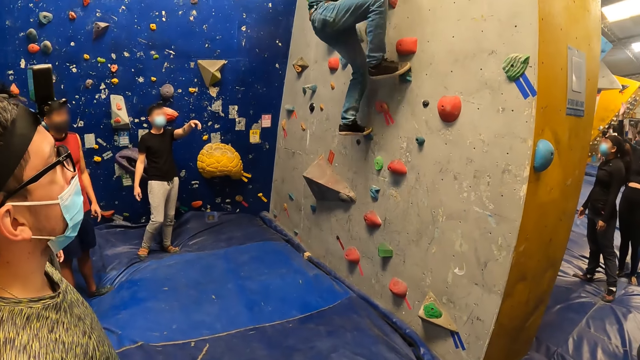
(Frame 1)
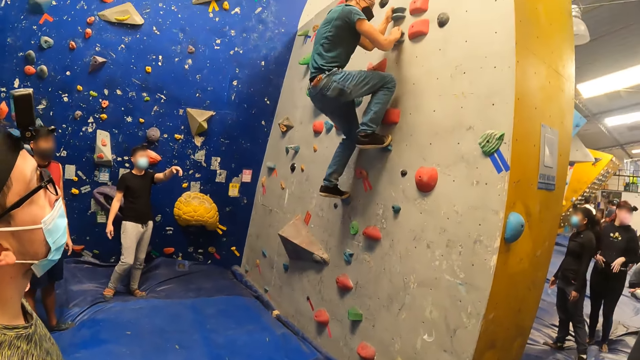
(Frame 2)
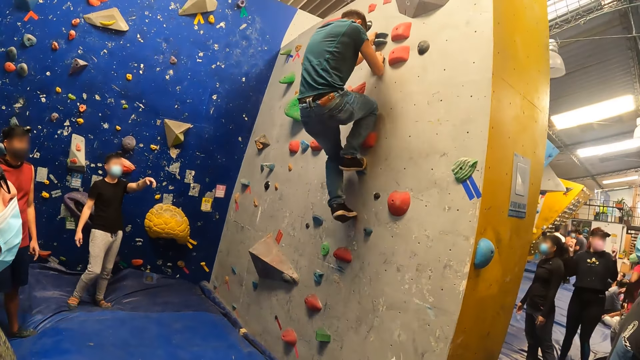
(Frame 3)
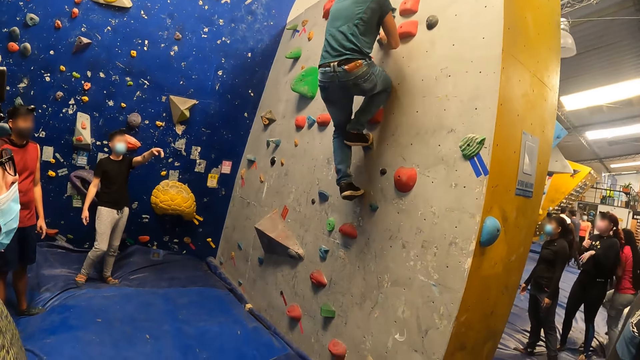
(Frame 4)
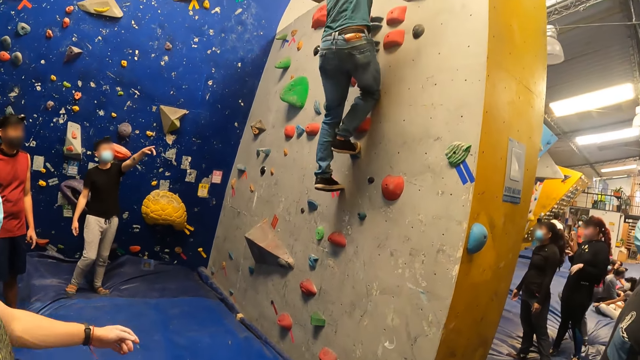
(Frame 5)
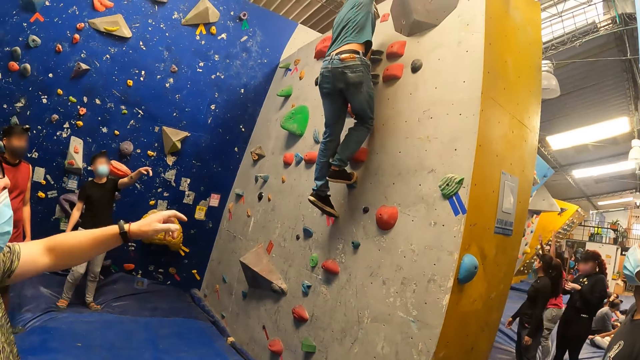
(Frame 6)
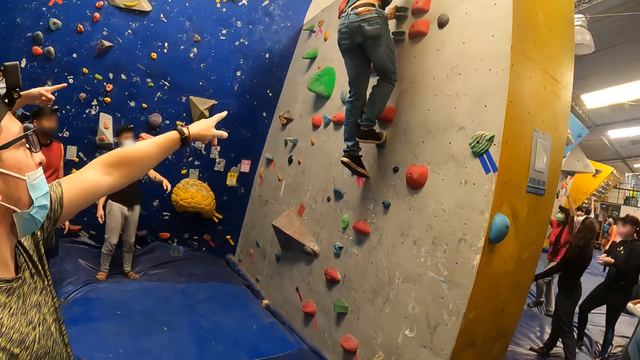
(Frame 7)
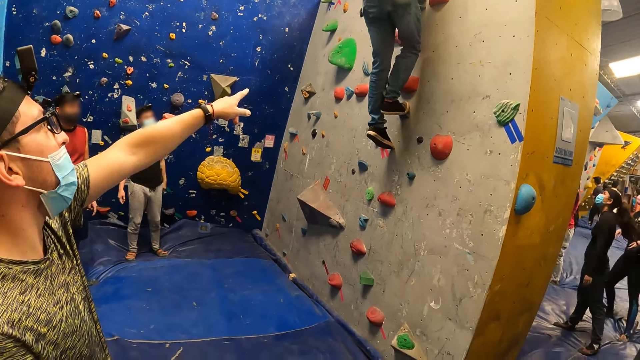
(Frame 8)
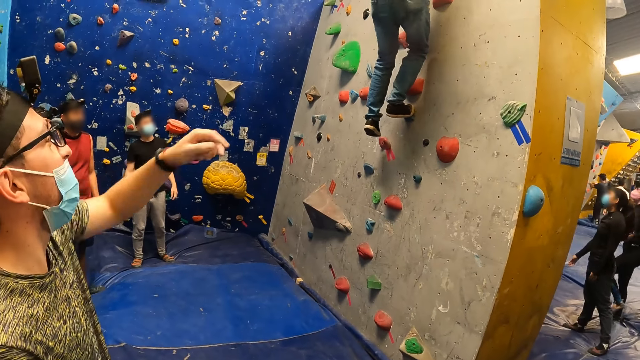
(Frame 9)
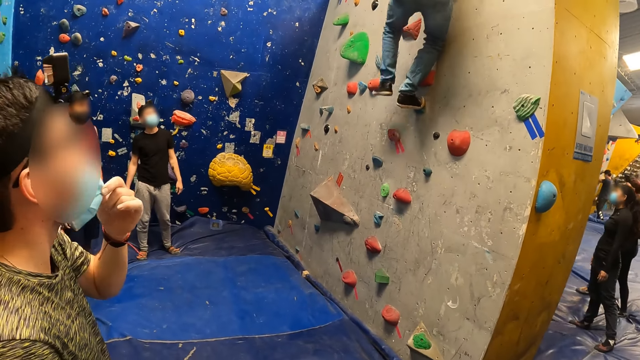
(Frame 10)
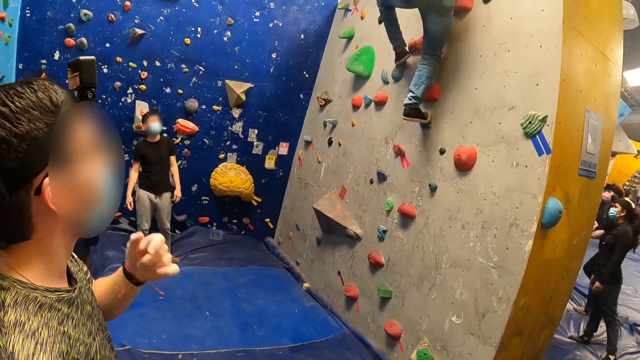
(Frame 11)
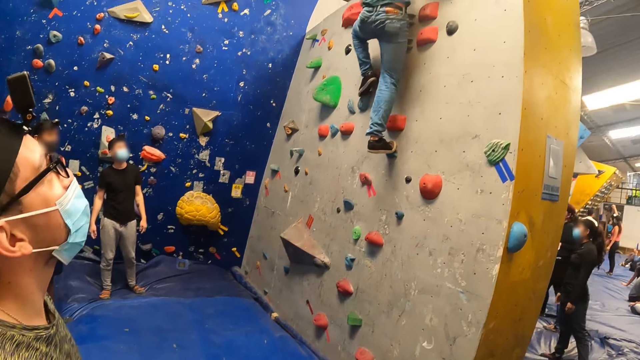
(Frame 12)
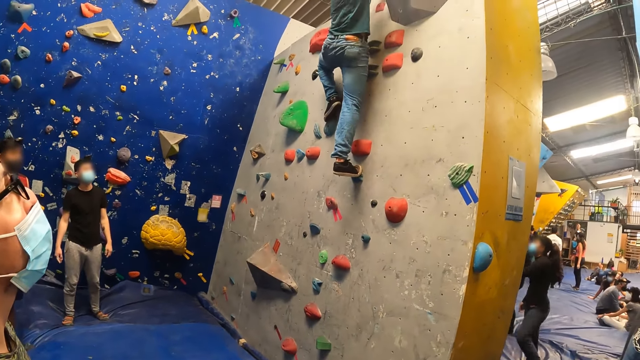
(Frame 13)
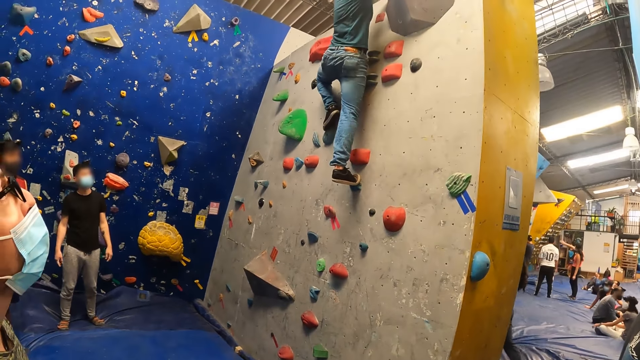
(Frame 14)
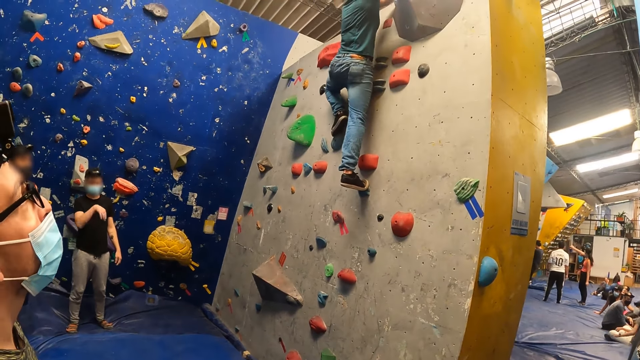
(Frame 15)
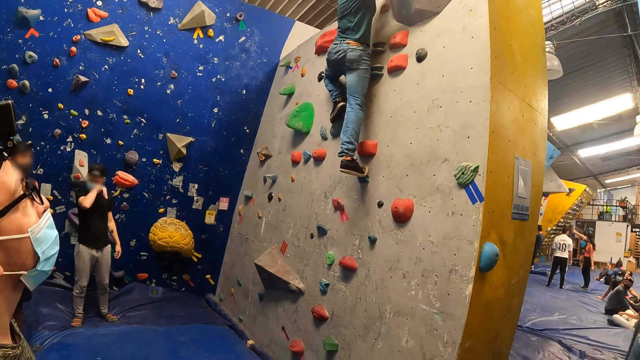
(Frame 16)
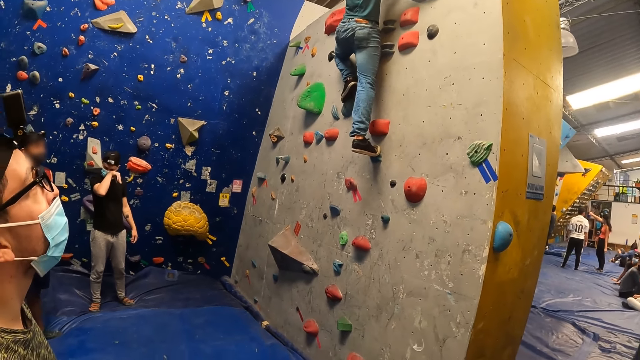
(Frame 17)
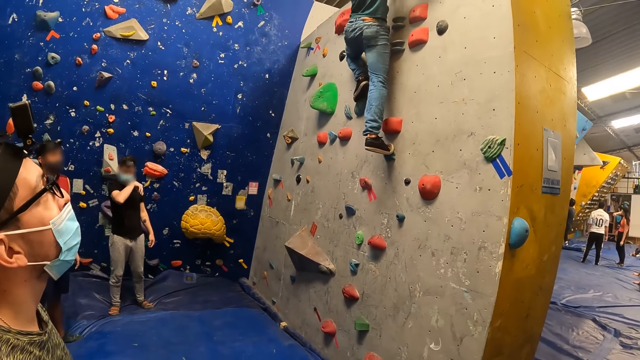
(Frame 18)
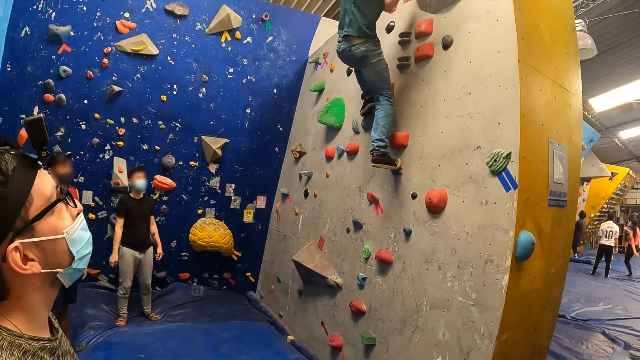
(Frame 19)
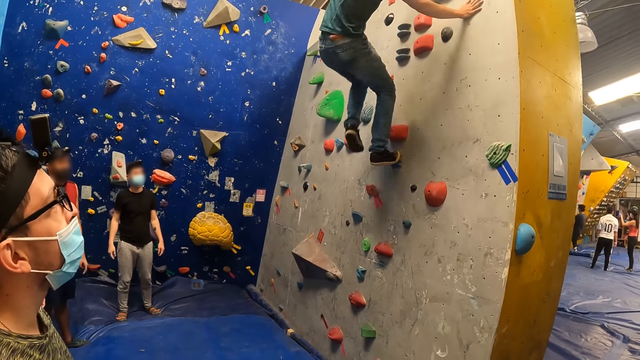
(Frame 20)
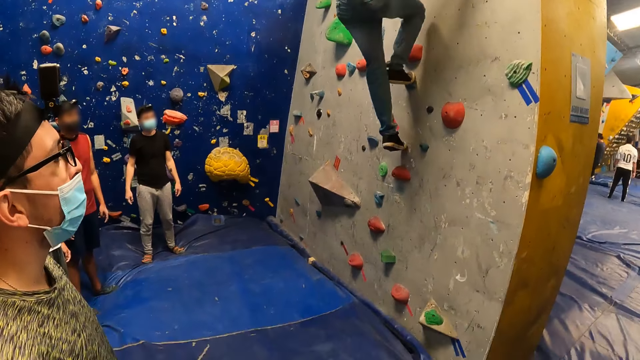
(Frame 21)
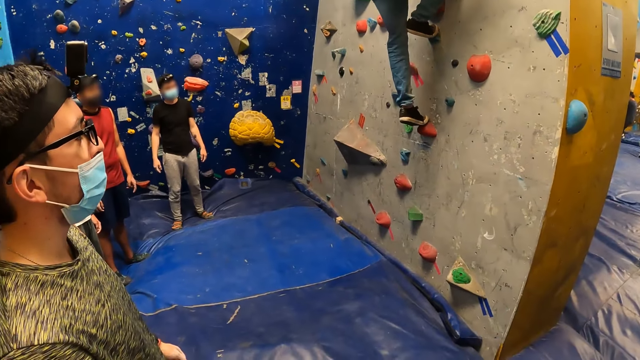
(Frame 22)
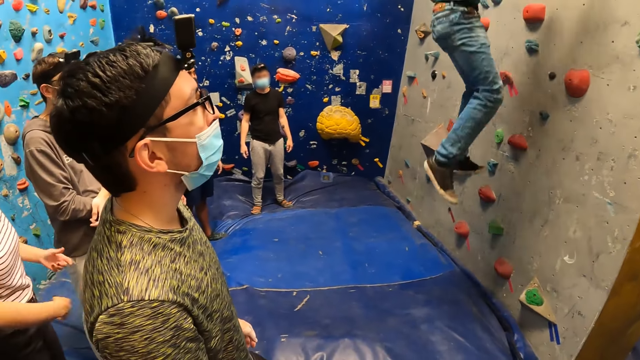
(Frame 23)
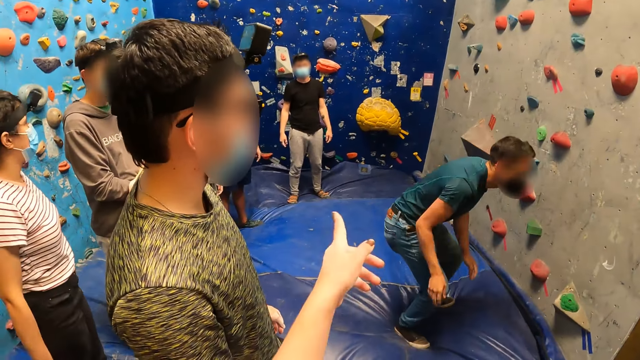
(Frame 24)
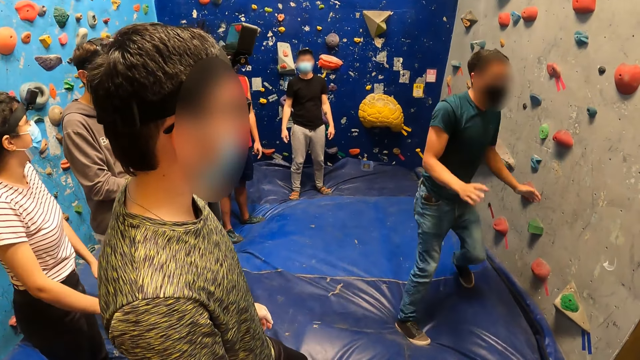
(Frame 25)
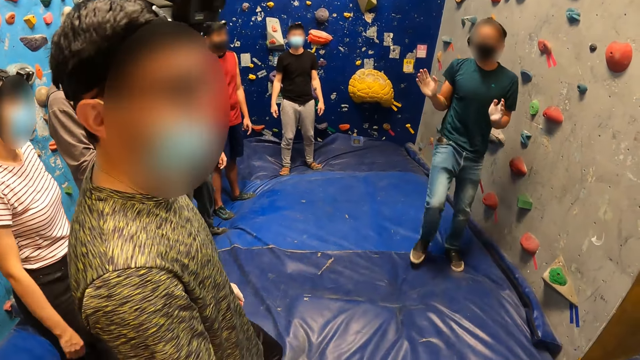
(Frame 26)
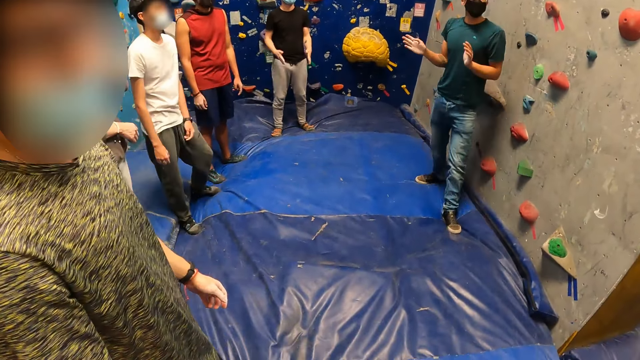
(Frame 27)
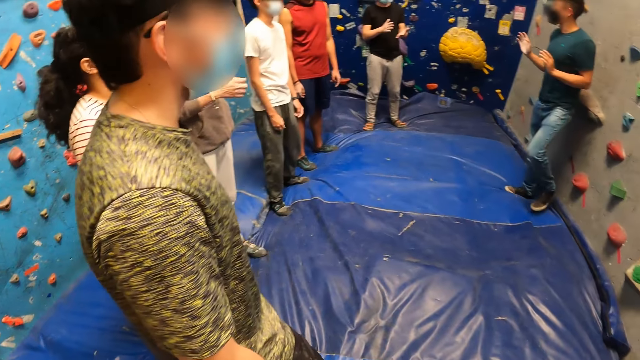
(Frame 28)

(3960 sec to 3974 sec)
The man removes his right leg from the foothold on the wall, places his right leg on a foothold on the wall, and removes his left leg from the foothold on the wall. A person dances. Another person dances. Another person points at the wall and adjusts the mask. The man places his left leg on a foothold on the wall. Another person scratches the eye. The man places his right hand on the wall, removes his left leg from the foothold on the wall, places his left leg on the foothold on the wall, climbs down the wall, and jumps down from the wall.

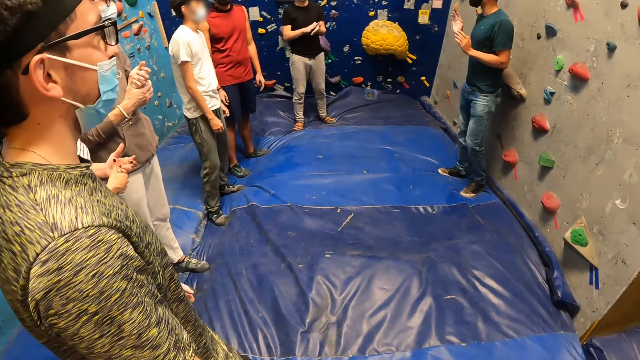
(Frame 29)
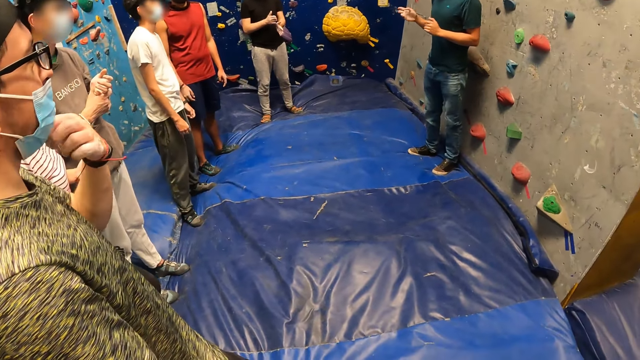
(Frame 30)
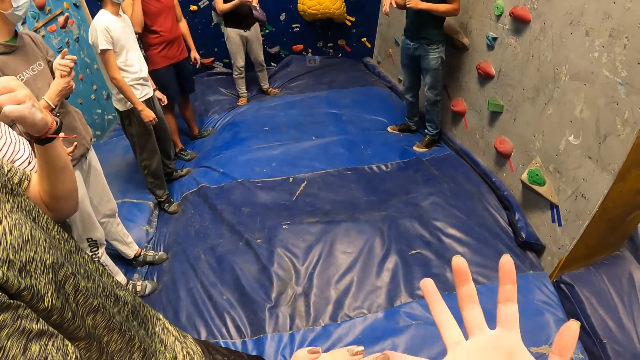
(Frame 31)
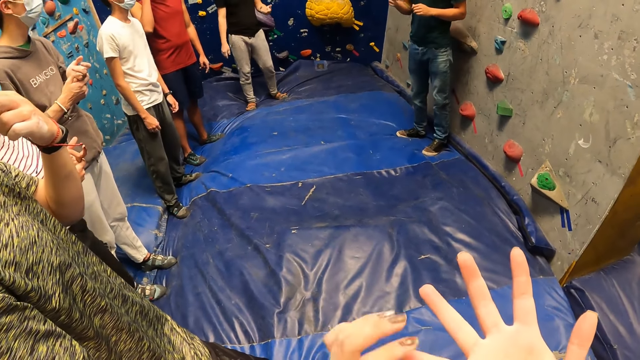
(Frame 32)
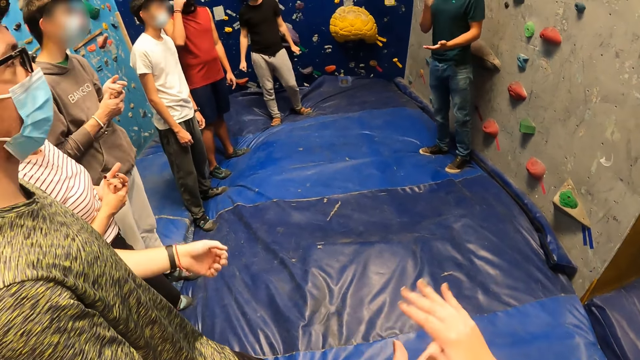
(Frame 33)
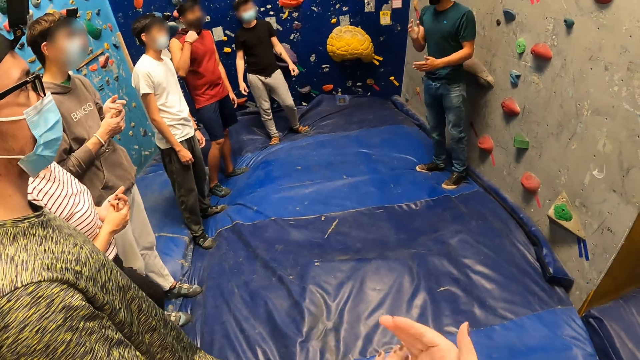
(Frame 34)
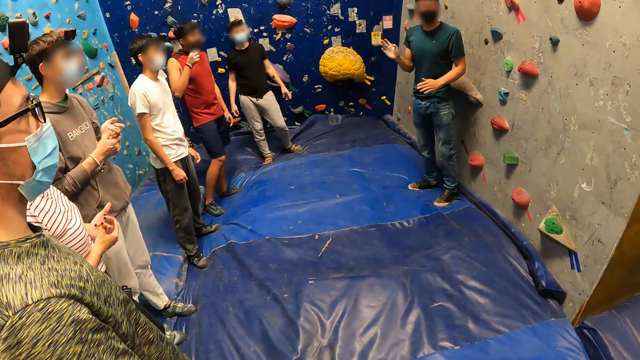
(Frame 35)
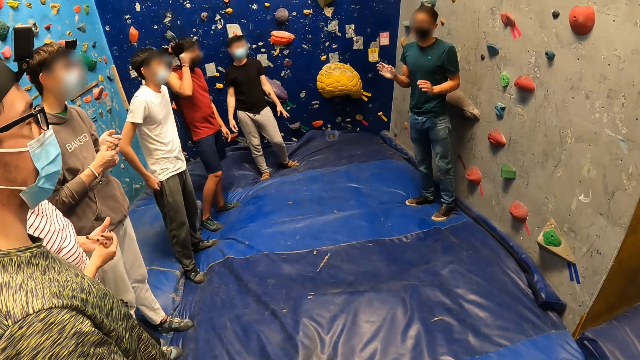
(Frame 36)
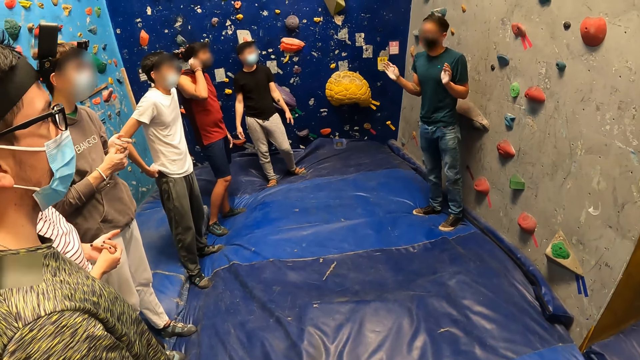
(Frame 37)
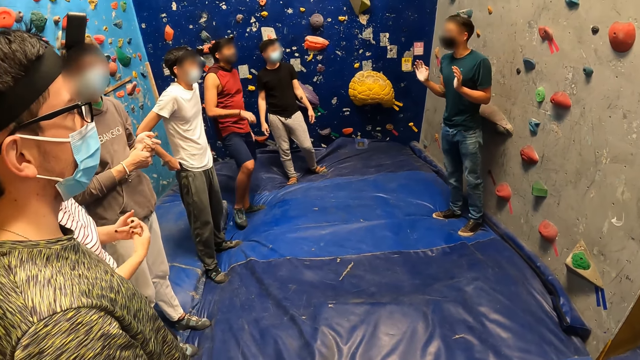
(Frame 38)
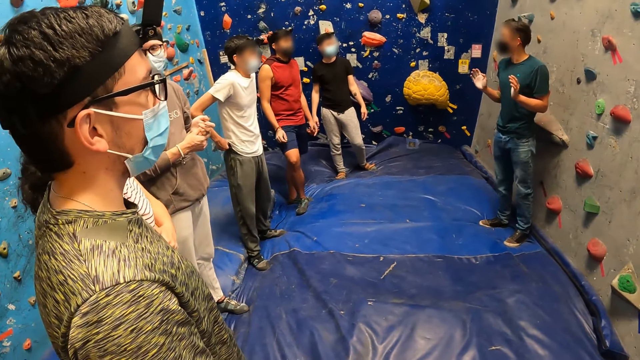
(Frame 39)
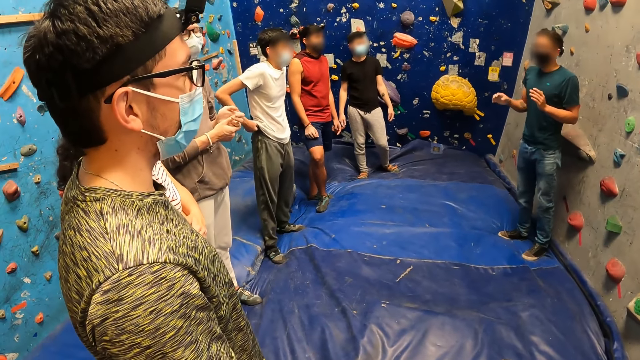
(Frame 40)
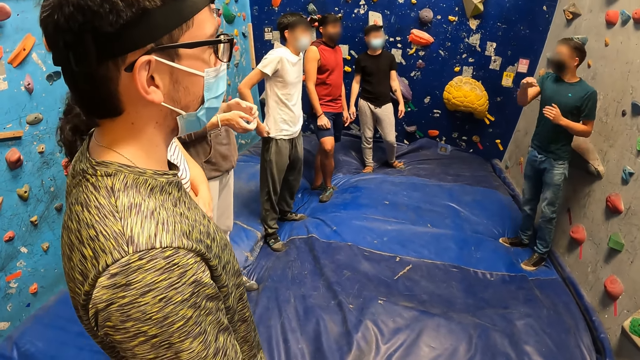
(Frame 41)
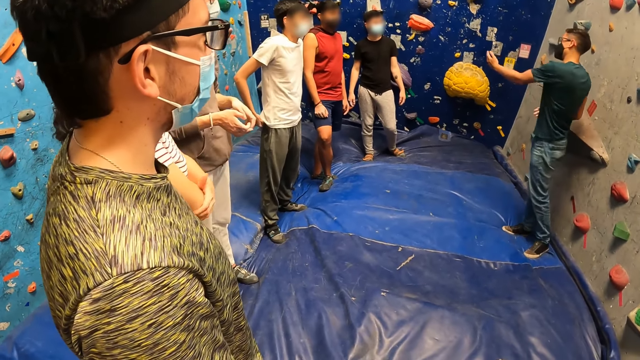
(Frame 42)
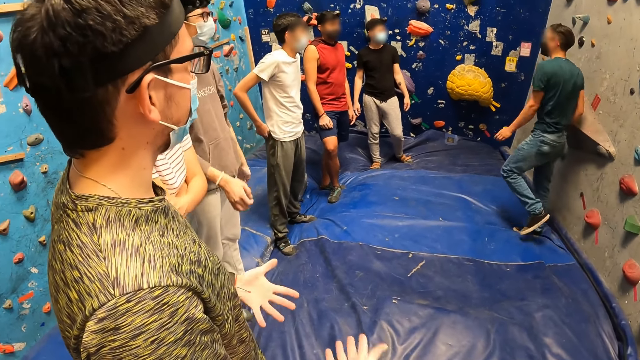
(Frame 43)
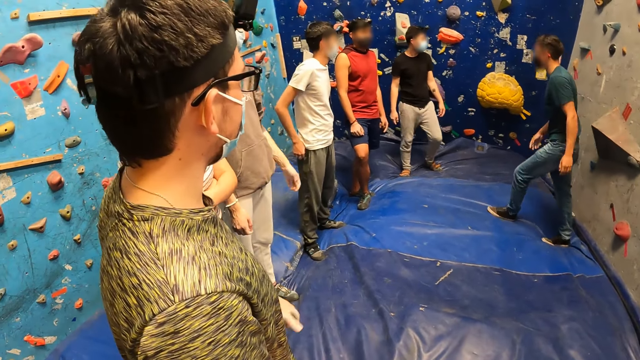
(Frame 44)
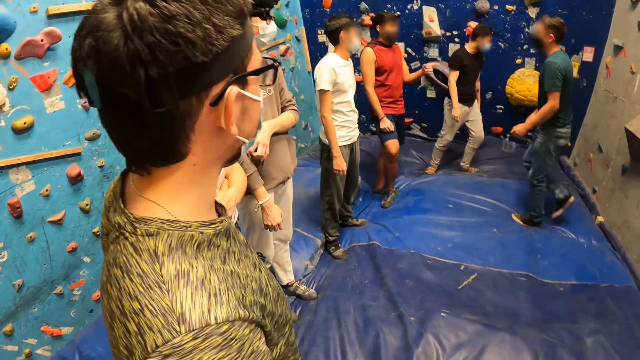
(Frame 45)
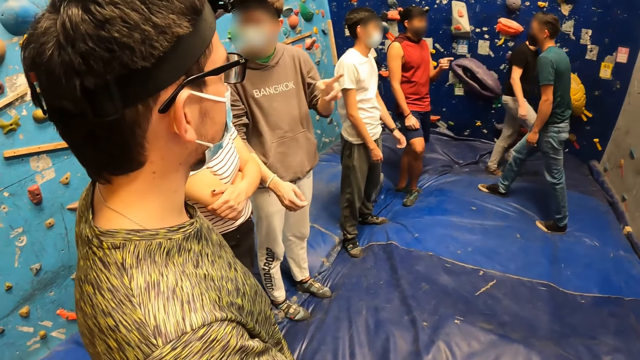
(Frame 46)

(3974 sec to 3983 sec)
The man adjusts a facemask on his face with his left hand. The camera wearer looks at the hand. She cleans her hands on each other. A person interacts with another person.
